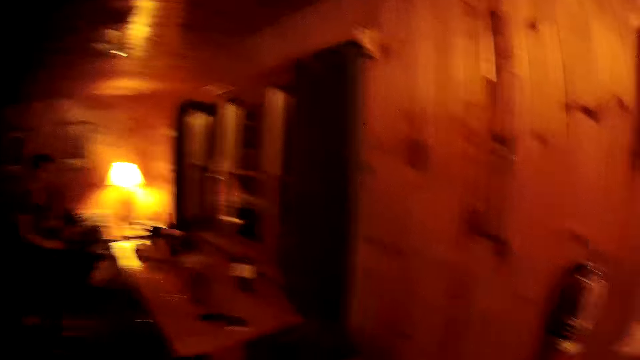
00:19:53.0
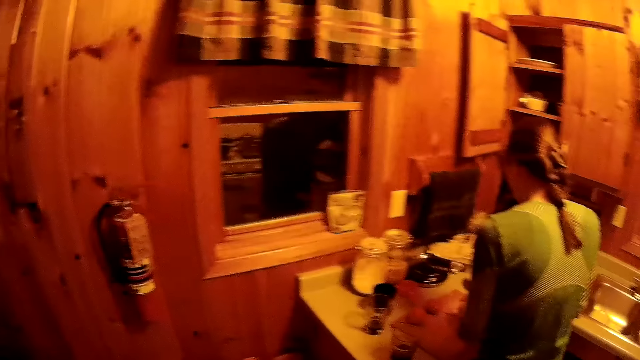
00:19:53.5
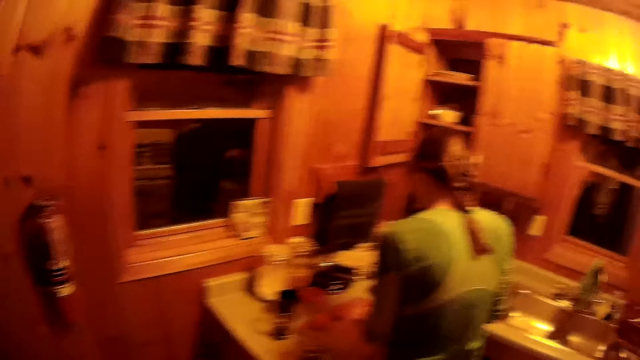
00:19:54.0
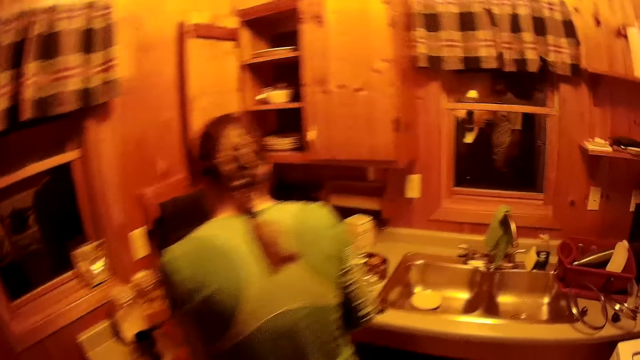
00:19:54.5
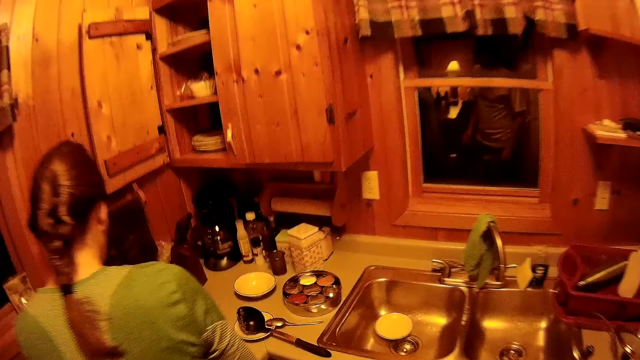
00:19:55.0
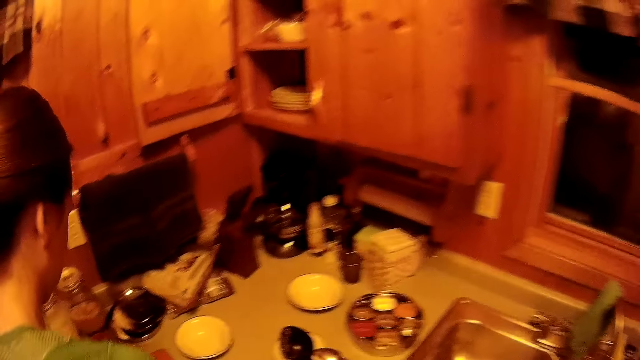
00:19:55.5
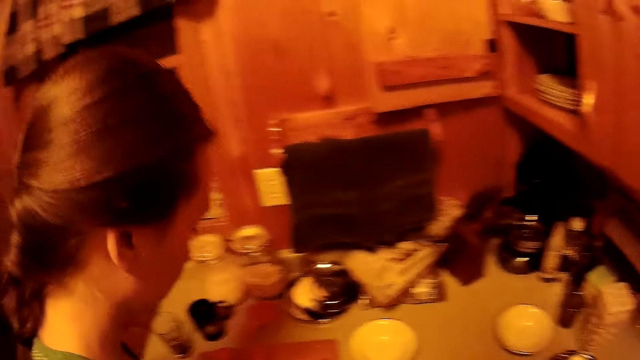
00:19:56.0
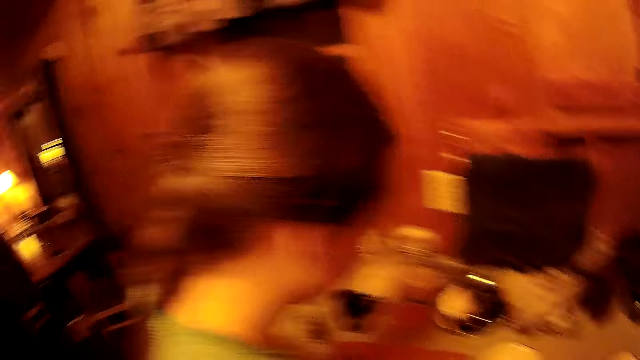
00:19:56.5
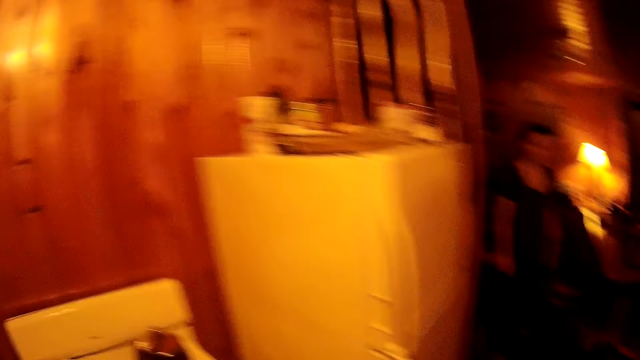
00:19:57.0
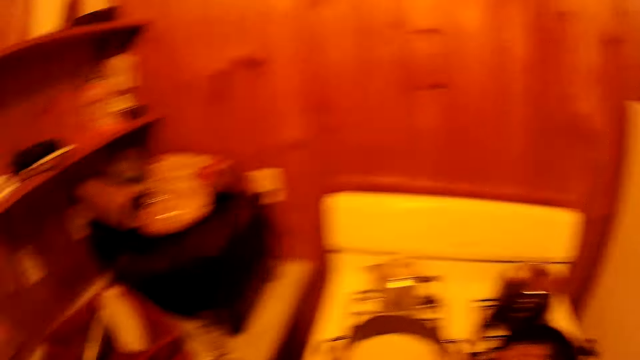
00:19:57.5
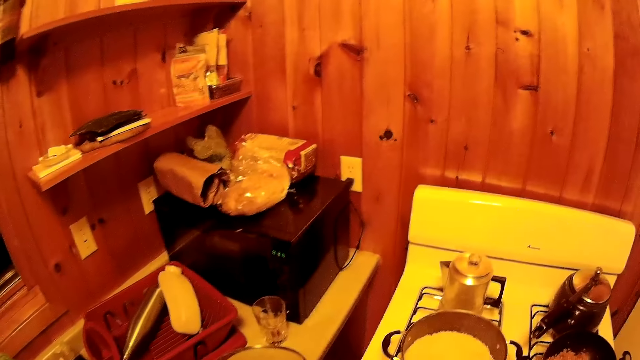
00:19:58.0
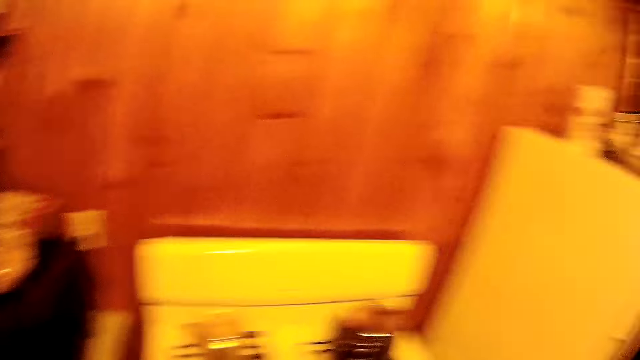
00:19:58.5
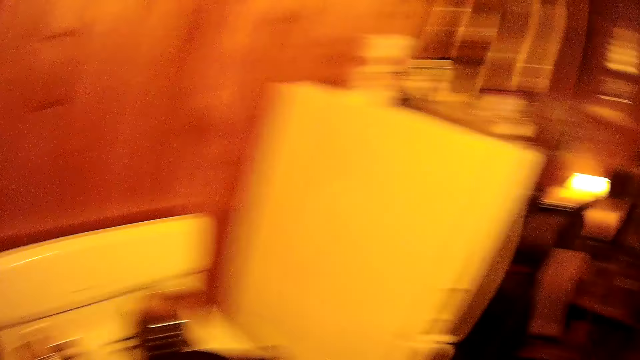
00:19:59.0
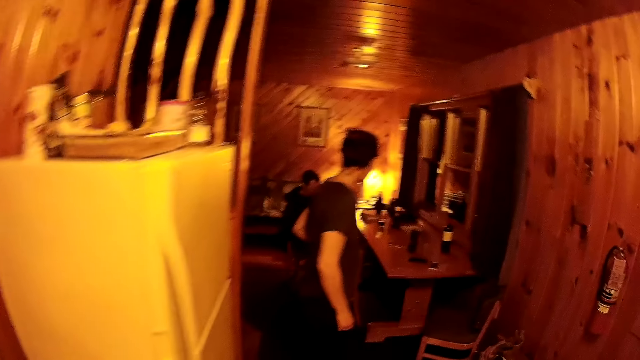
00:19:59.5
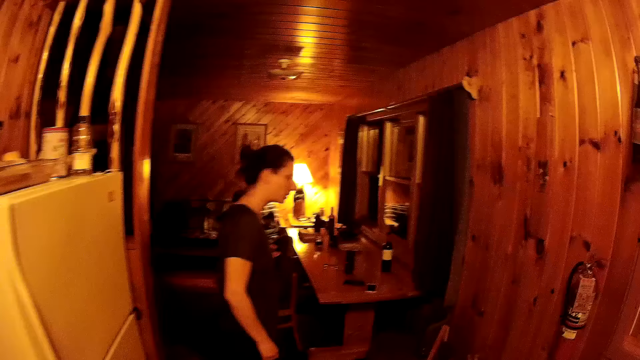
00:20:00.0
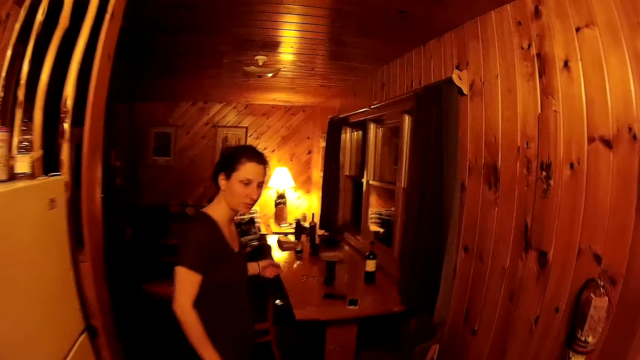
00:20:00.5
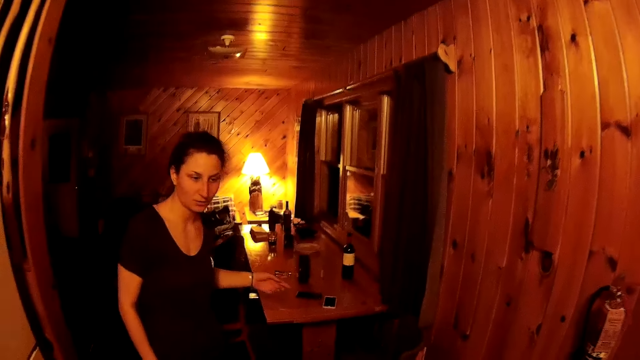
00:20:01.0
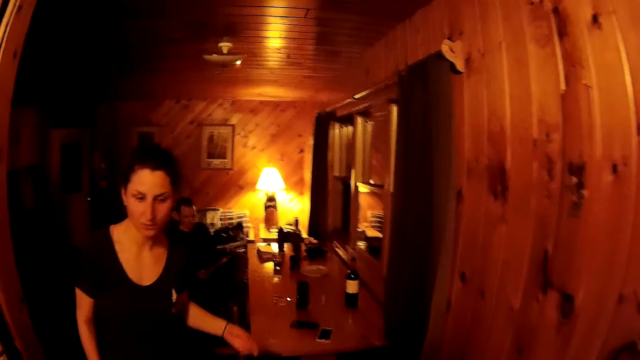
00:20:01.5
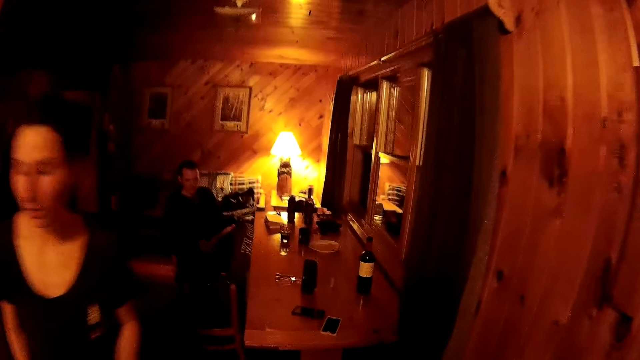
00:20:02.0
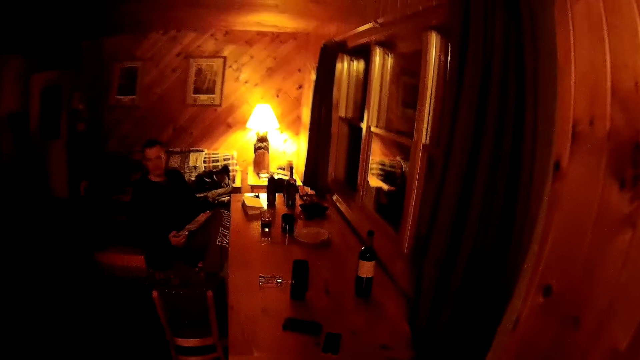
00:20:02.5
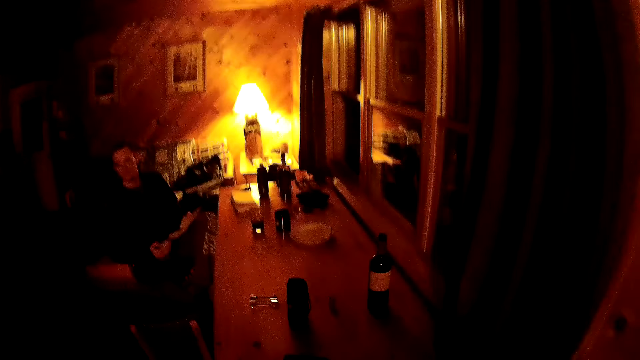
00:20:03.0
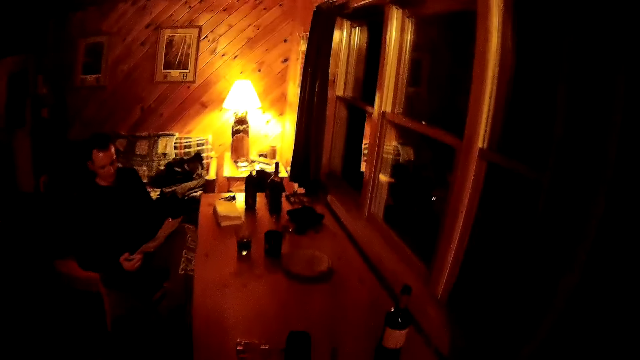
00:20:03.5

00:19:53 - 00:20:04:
A woman chops tomatoes. The camera wearer walks around the room.

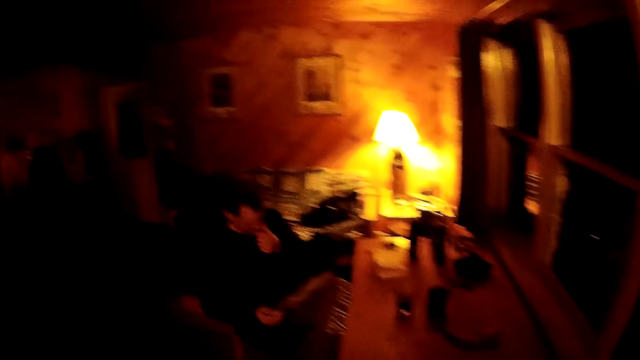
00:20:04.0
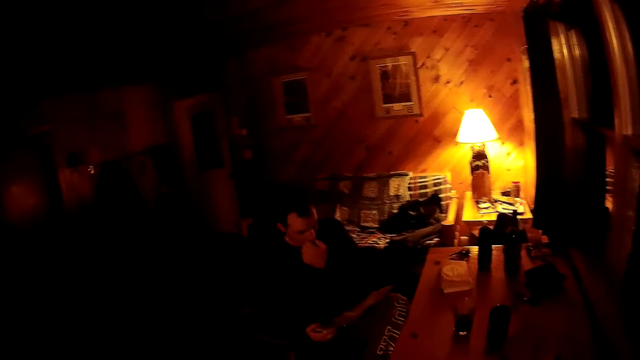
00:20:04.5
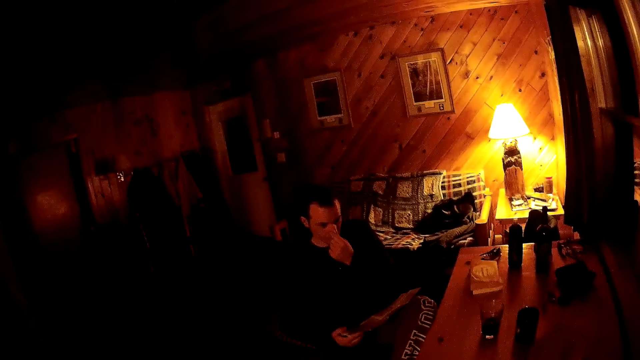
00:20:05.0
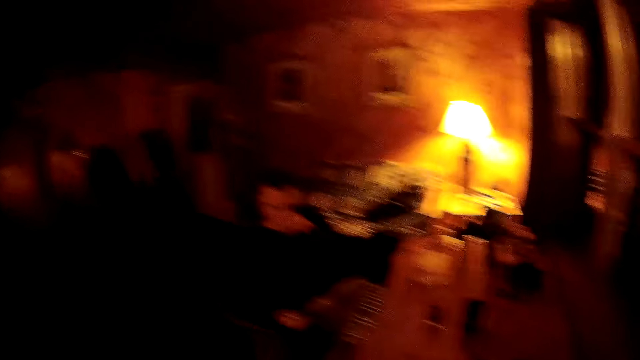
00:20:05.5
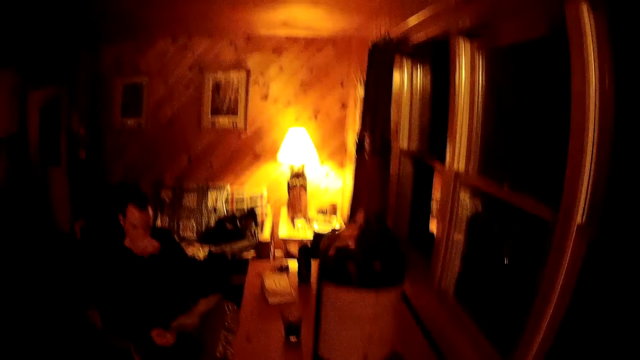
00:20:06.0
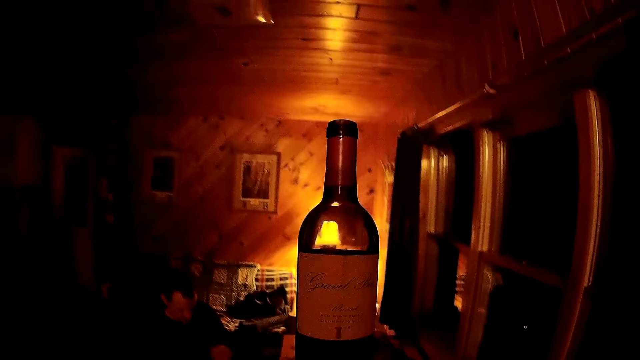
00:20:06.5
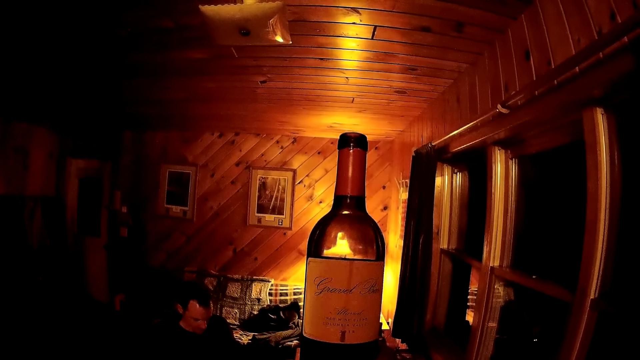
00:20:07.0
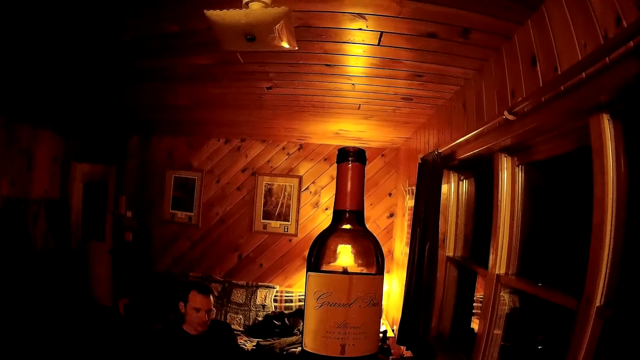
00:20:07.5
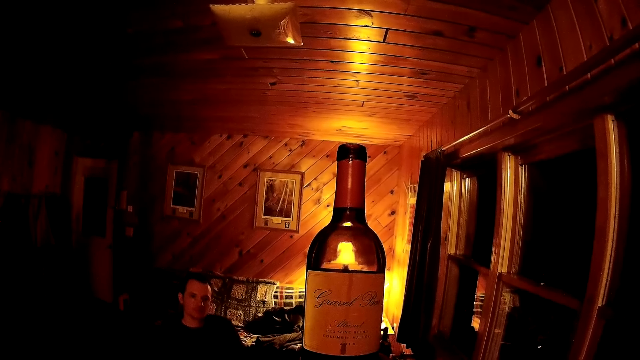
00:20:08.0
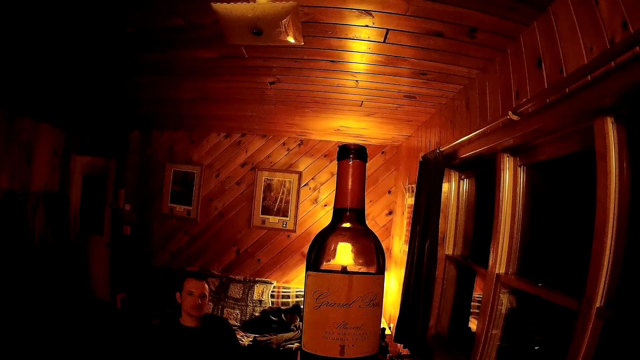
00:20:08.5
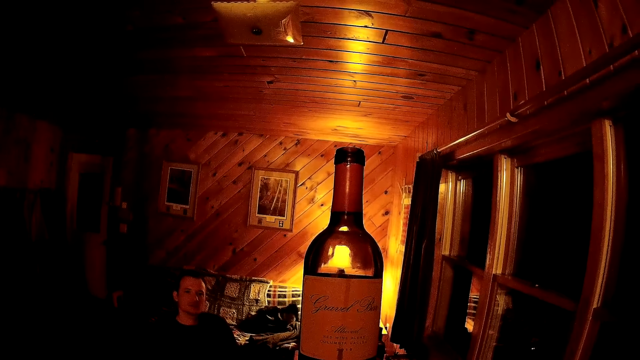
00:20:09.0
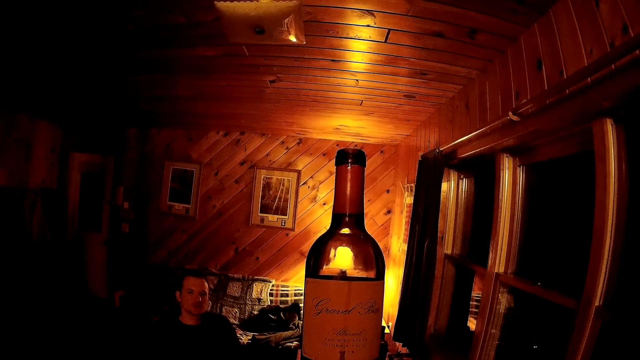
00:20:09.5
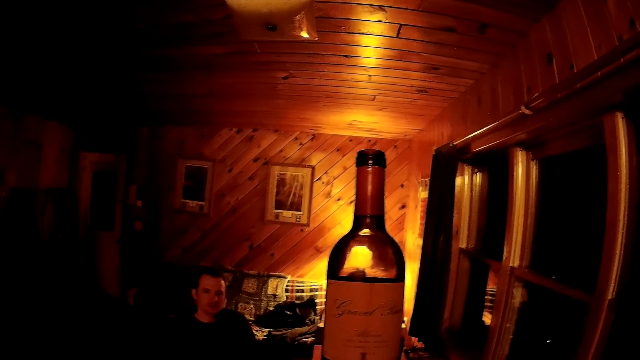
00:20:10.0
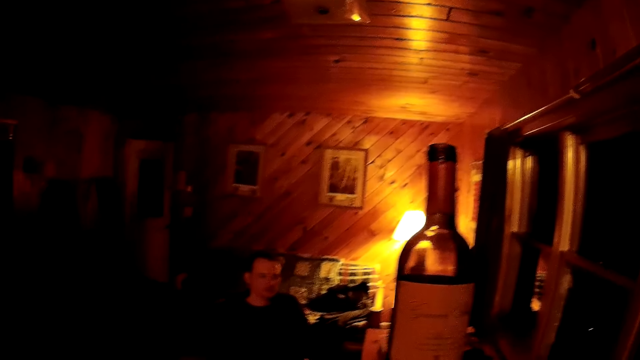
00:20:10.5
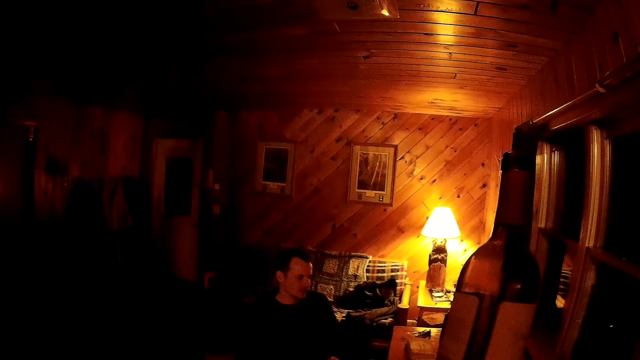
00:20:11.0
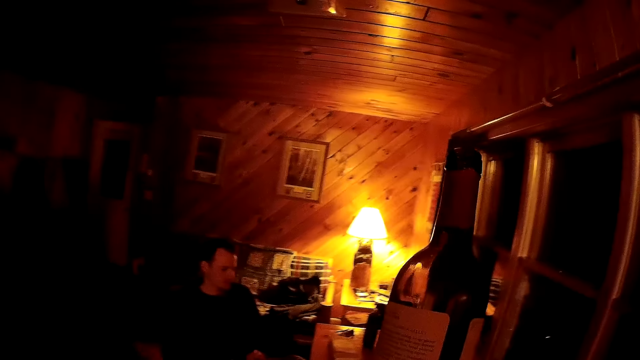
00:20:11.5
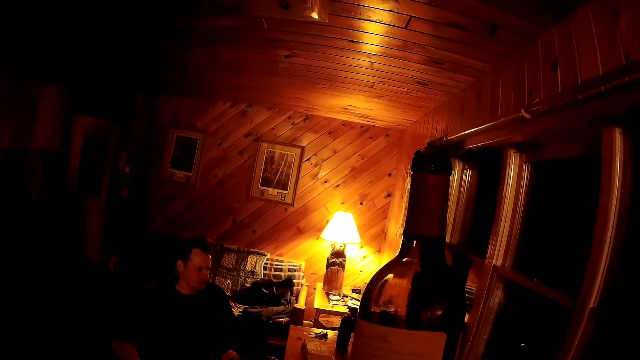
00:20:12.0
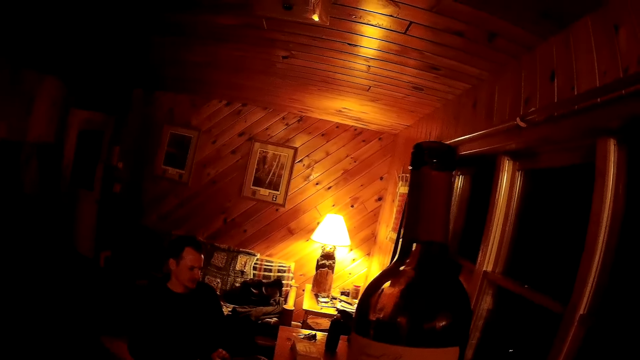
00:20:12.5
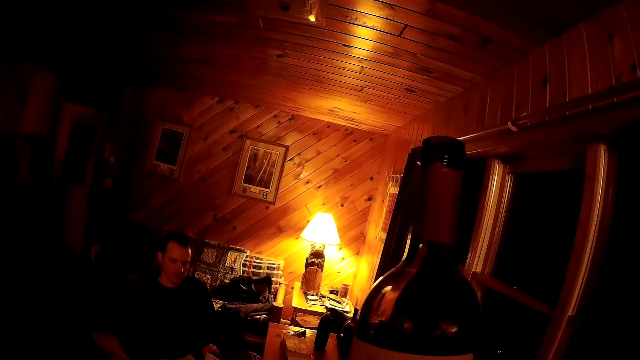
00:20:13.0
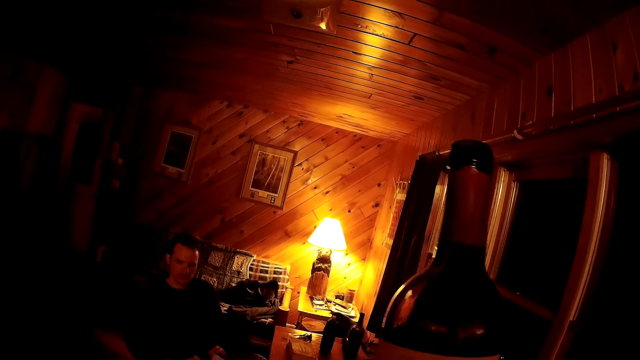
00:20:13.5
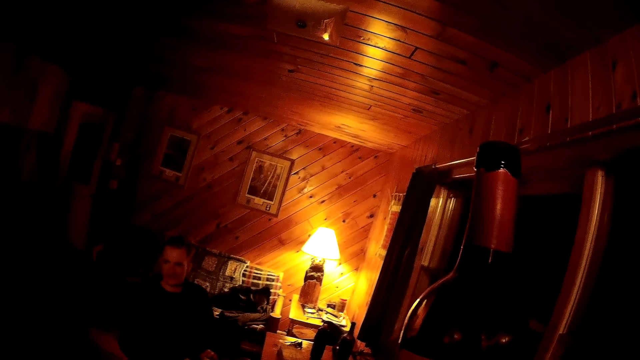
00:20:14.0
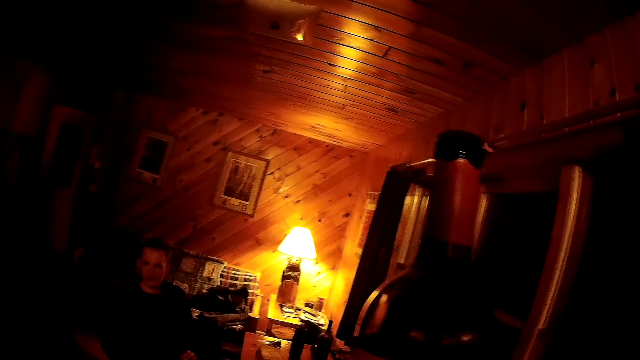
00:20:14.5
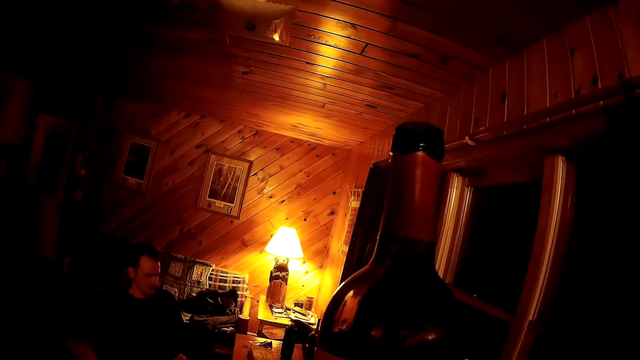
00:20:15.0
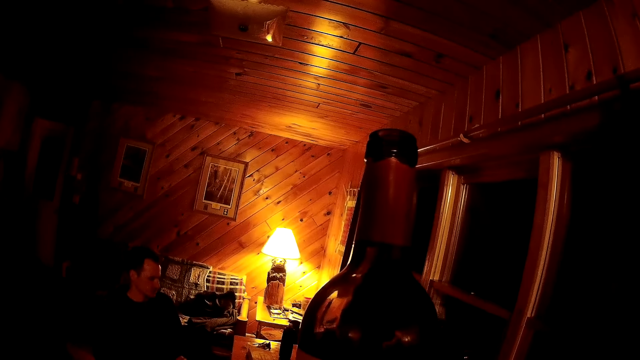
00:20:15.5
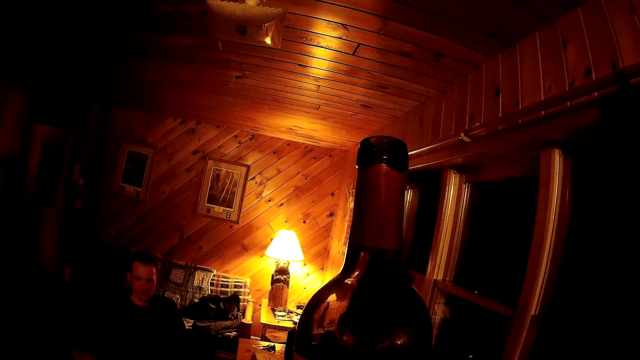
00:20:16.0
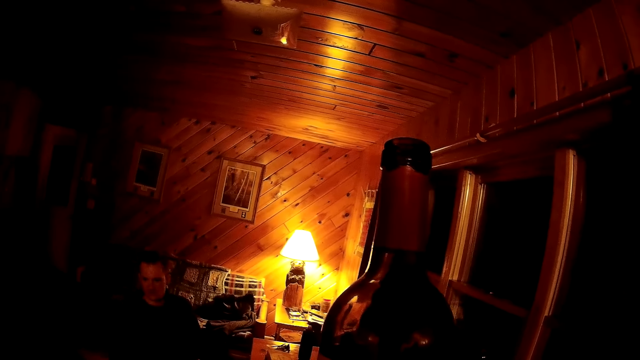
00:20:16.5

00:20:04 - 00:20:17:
The camera wearer picks up a bottle. They hold the bottle.
